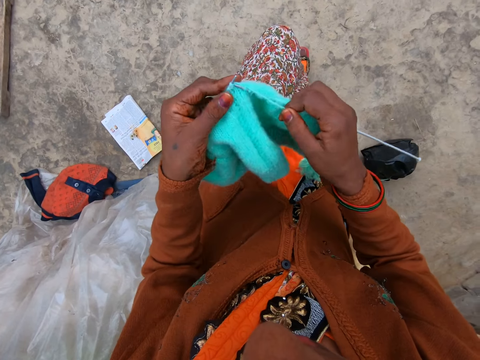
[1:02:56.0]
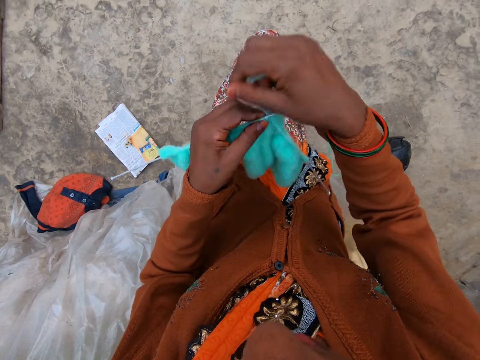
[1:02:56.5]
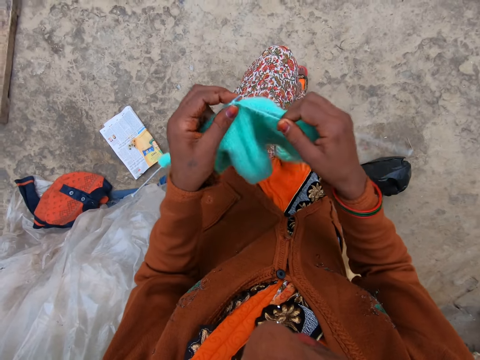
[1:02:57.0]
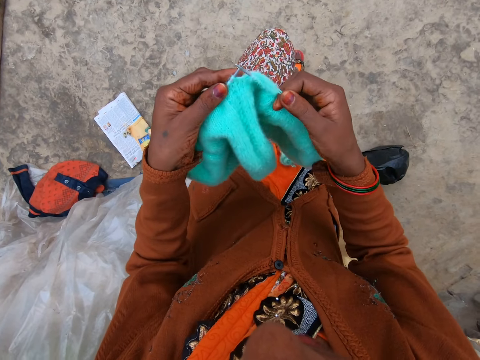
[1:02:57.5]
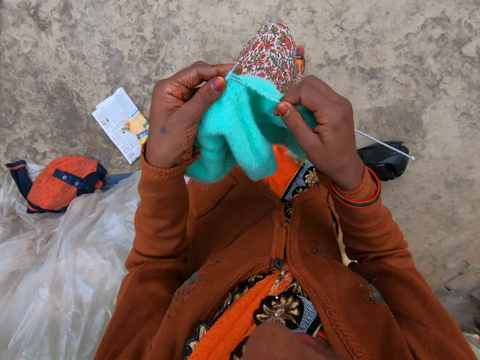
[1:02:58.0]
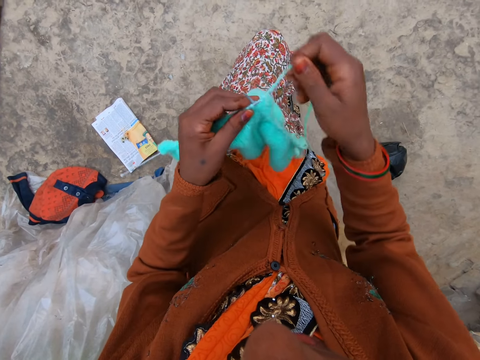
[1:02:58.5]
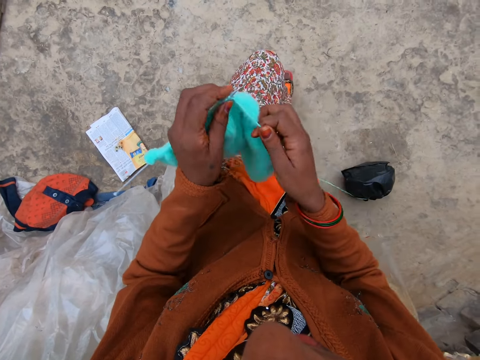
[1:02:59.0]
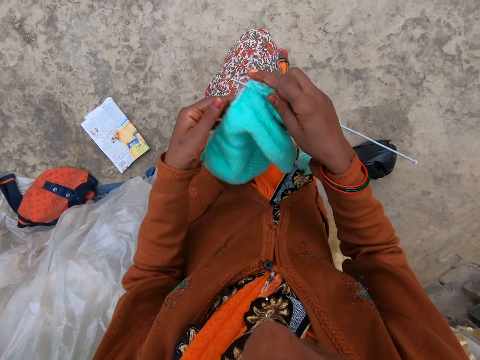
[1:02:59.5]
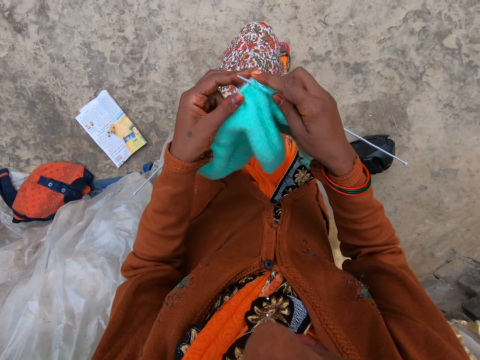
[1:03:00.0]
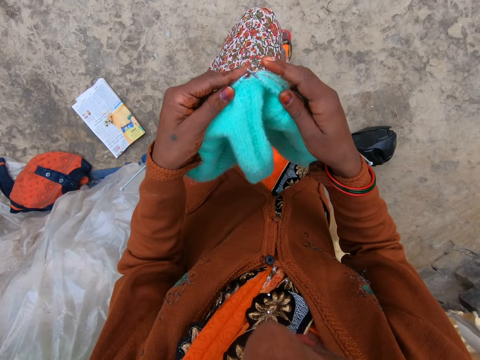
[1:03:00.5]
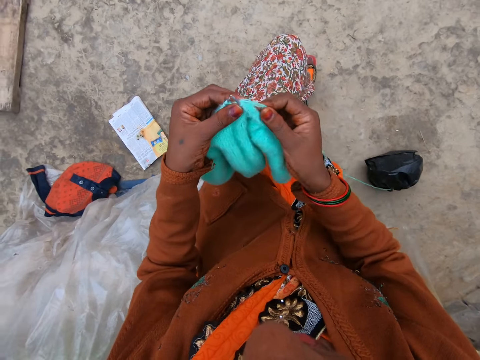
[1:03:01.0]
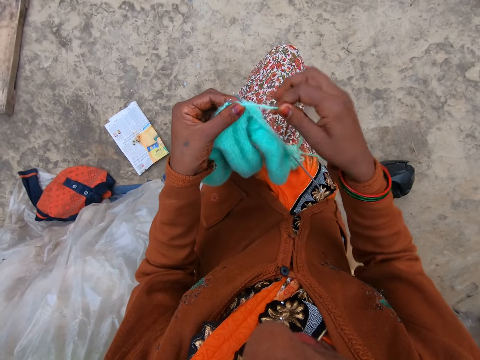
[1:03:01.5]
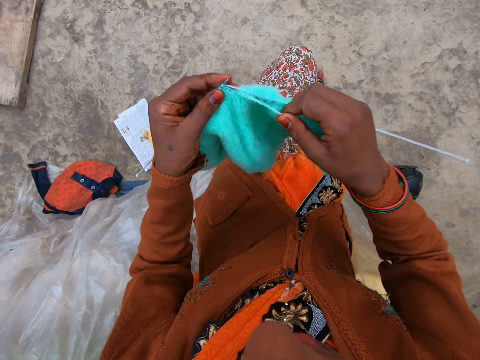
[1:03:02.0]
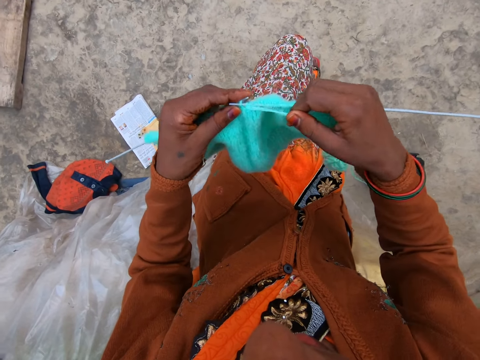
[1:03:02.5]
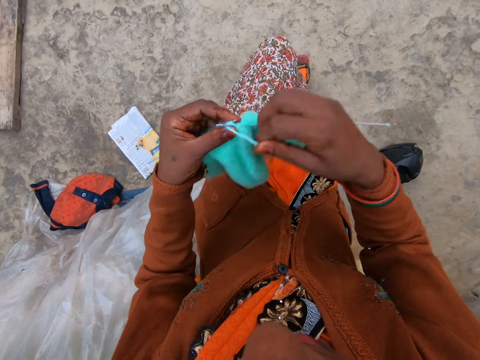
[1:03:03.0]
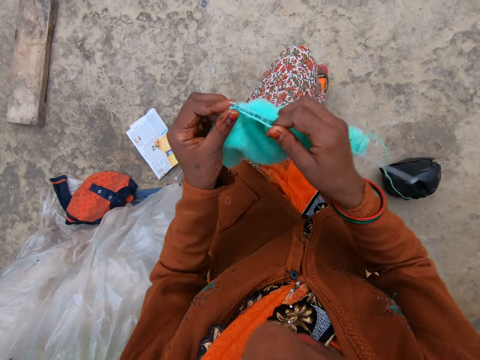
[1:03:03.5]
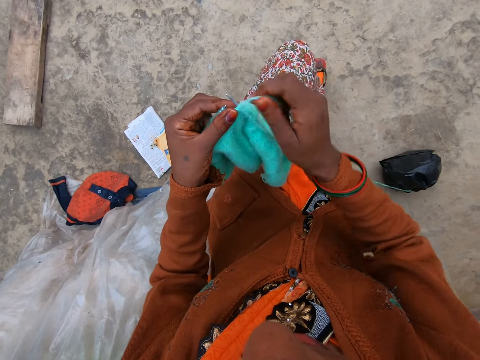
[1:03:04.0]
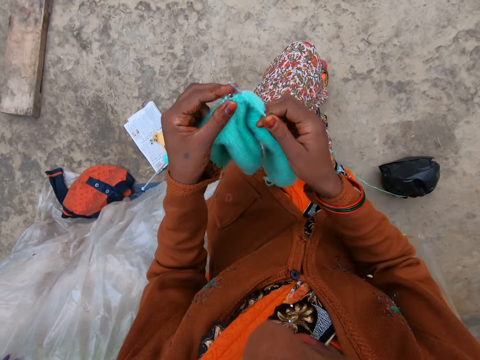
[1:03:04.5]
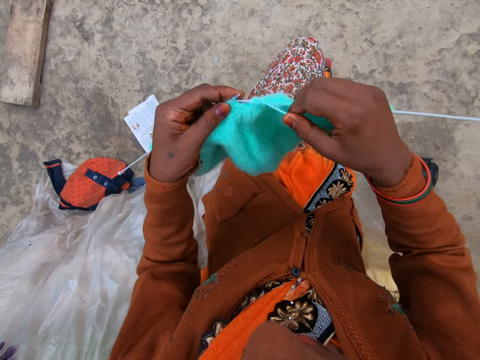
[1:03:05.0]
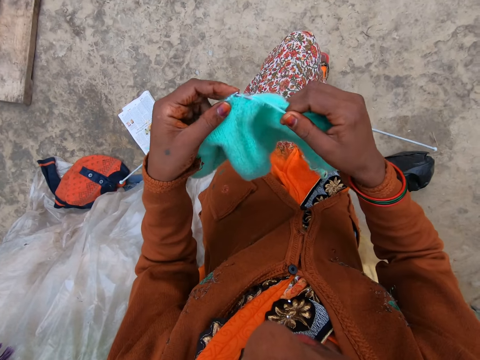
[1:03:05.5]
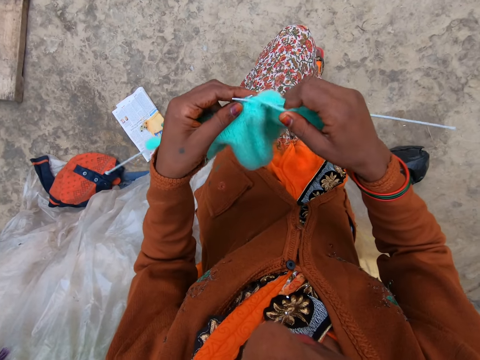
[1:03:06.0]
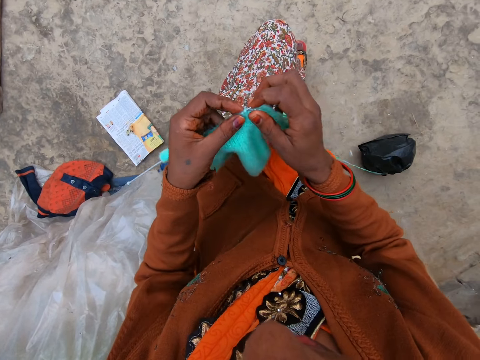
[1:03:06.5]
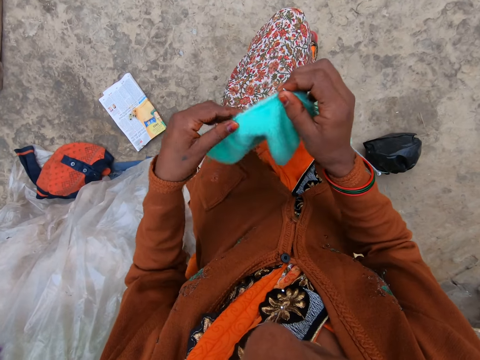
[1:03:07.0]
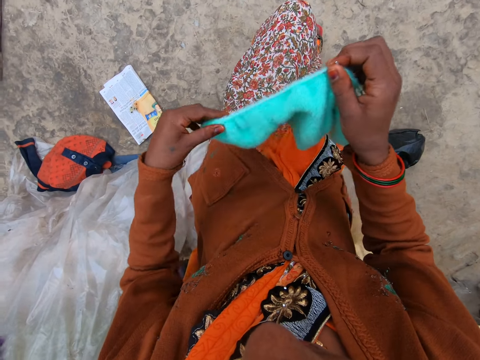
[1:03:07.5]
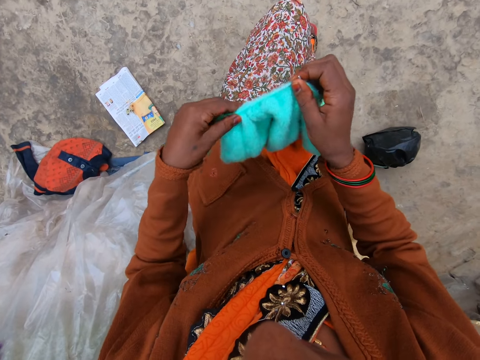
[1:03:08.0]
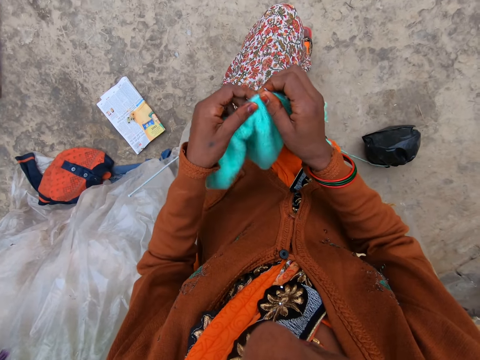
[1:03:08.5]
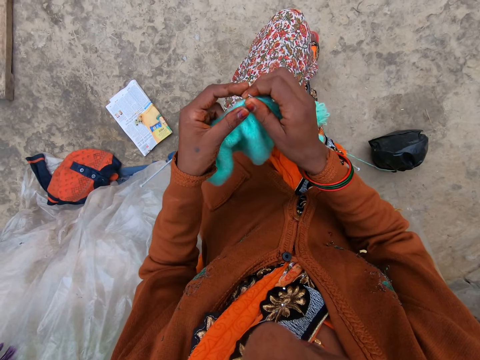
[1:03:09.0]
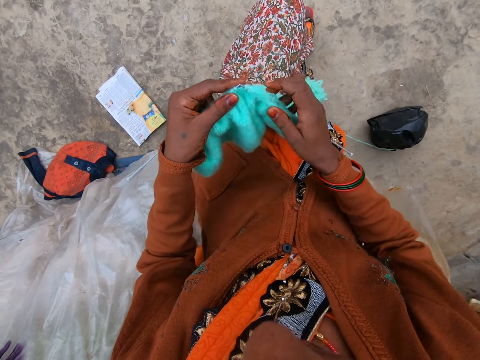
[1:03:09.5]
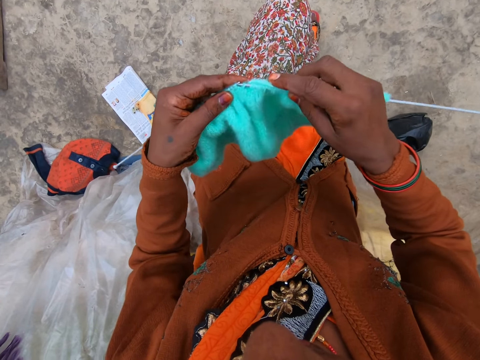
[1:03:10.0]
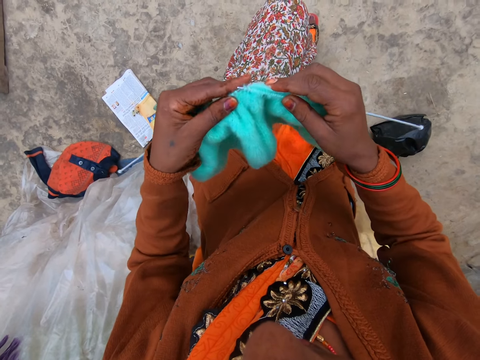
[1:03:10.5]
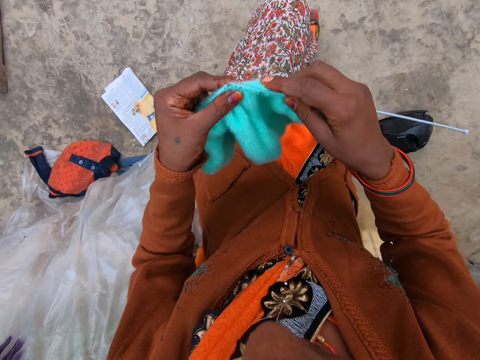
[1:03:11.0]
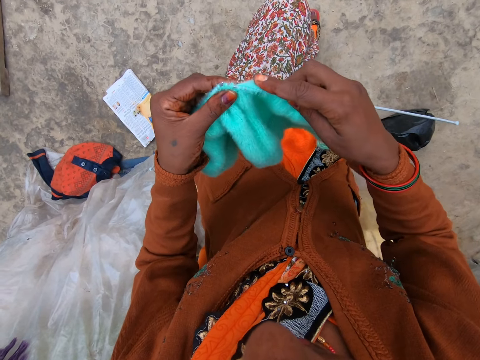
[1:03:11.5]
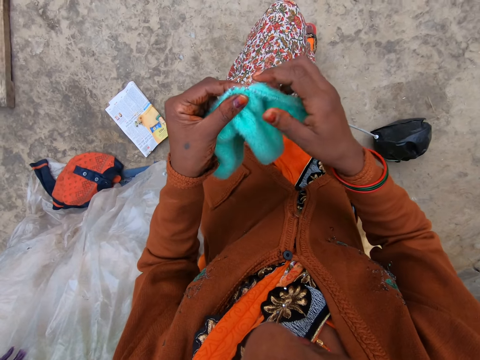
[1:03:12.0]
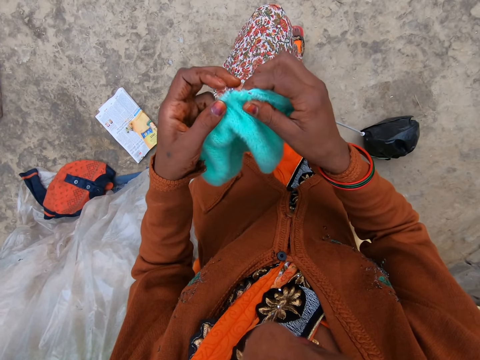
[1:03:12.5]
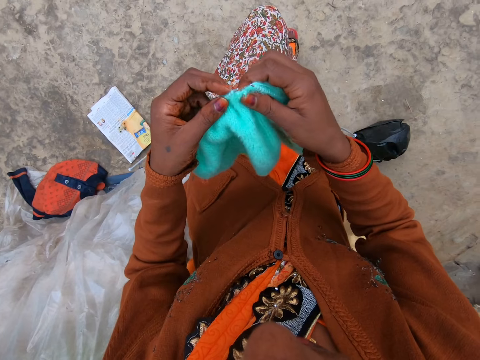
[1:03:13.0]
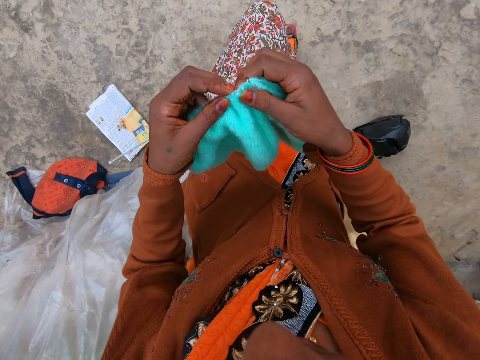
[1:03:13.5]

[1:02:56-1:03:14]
The camera wearer coils a knitting thread on a knitting needle. They knit a piece of fabric with the knitting needle. They coil the knitting thread on the knitting needle. They knit the piece of fabric with the knitting needle. They coil the knitting thread on the knitting needle. They knit the piece of fabric with the knitting needle. They coil the knitting thread on the knitting needle. They knit the piece of fabric with the knitting needle. They coil the knitting thread on the knitting needle. They knit the piece of fabric with the knitting needle. They adjust the knitted fabric on the knitting needle. They knit the piece of fabric with the knitting needle.

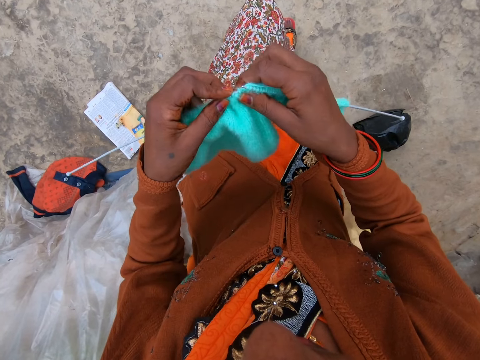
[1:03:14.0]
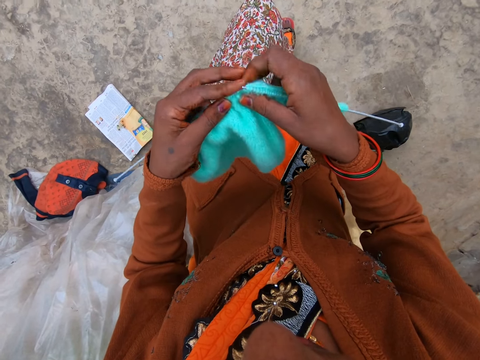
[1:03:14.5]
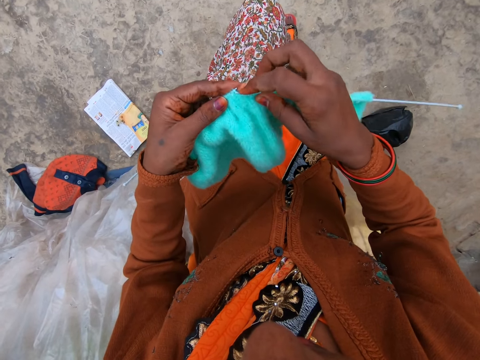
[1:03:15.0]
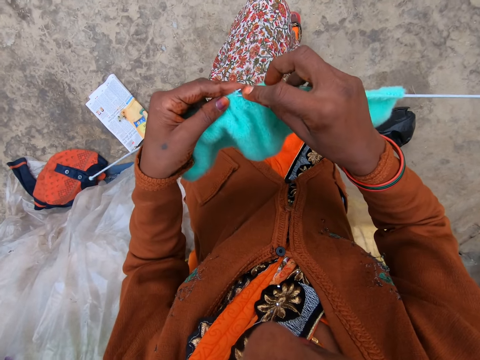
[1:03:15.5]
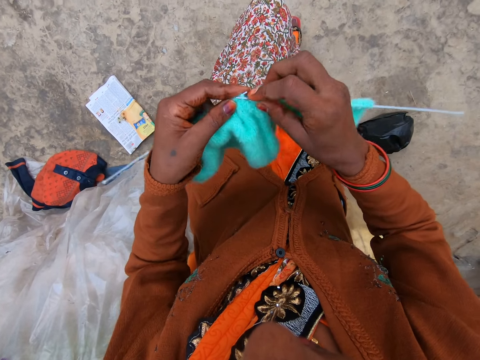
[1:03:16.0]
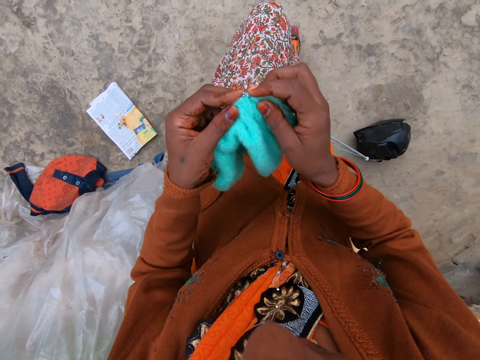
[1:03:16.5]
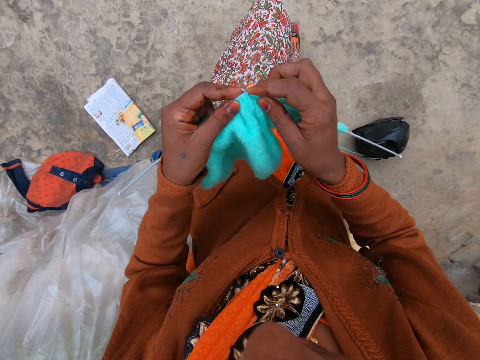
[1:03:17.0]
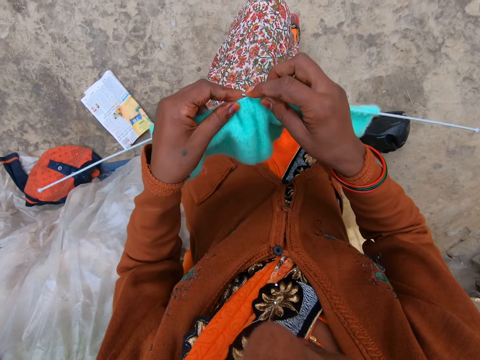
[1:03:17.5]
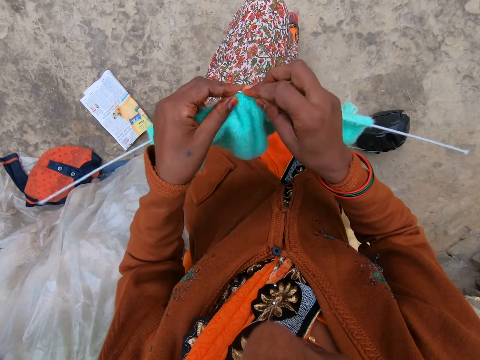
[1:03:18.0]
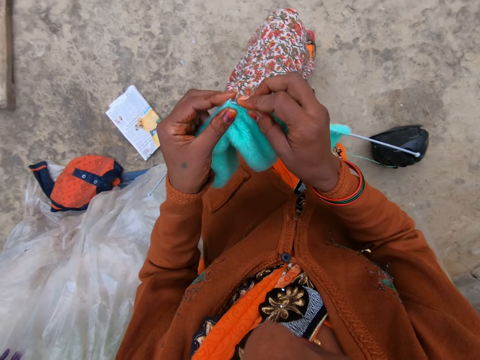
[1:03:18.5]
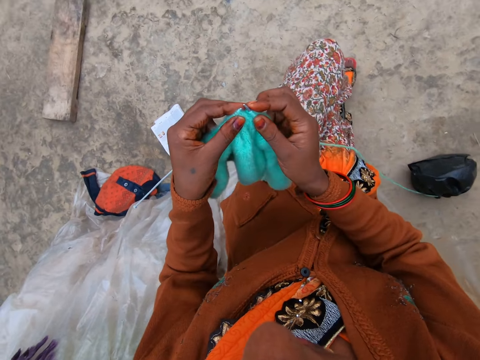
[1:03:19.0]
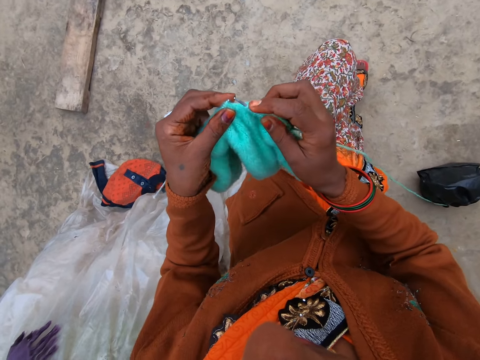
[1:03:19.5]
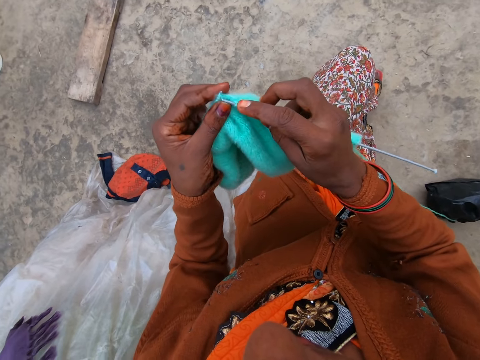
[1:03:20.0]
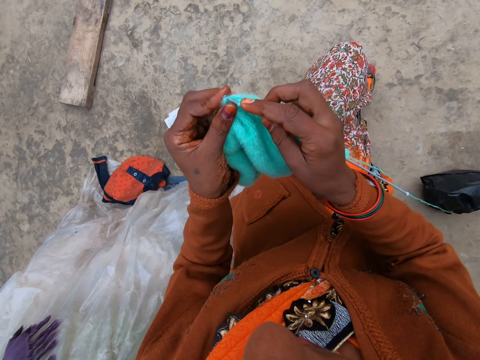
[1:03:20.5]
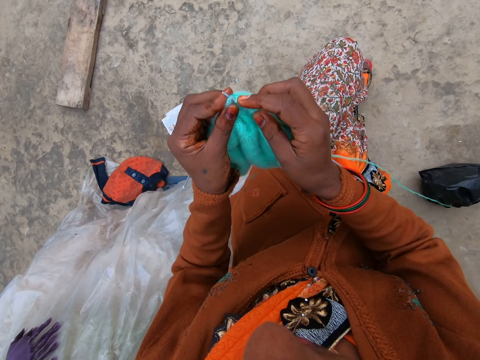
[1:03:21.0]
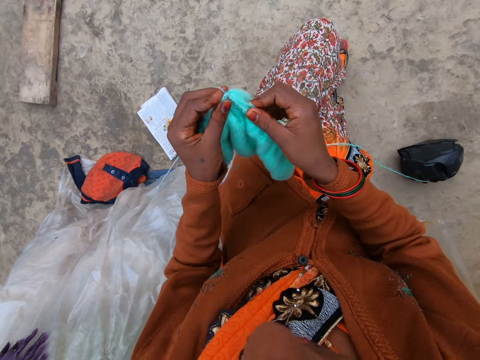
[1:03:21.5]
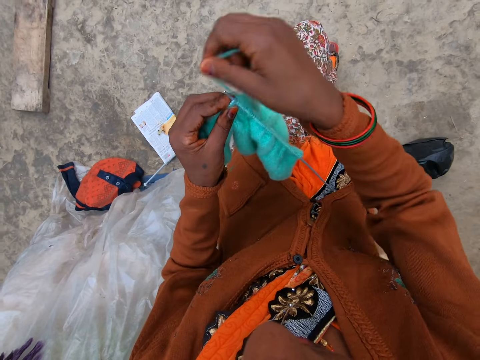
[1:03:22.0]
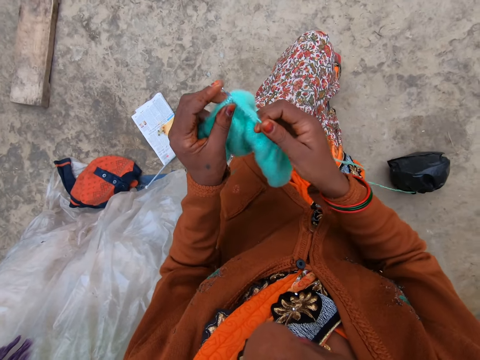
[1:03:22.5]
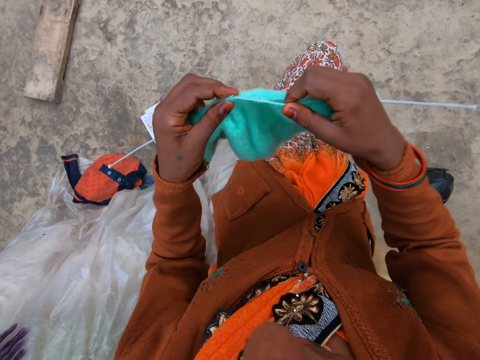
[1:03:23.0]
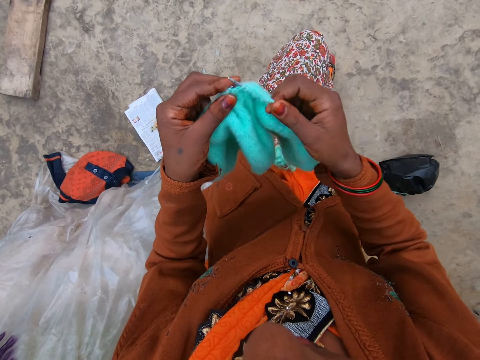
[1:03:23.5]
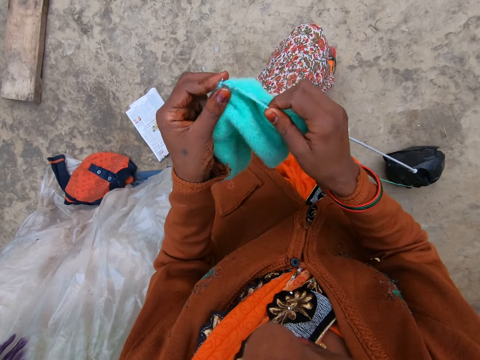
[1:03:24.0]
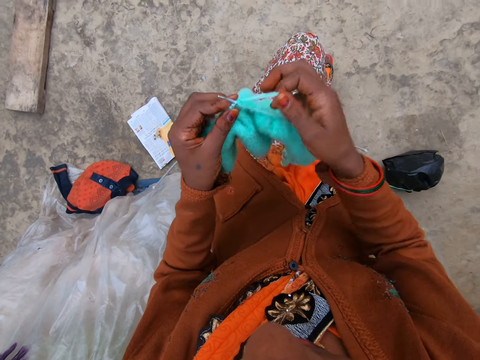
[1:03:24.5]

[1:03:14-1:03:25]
The camera wearer adjusts a knitted fabric on a lap. They coil a knitting thread on a knitting needle. They knit a piece of fabric with the knitting needle.
